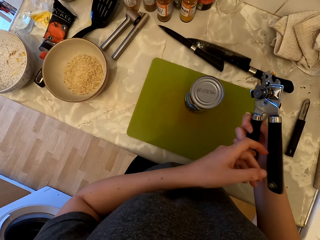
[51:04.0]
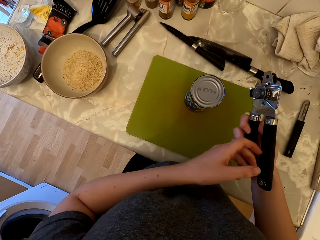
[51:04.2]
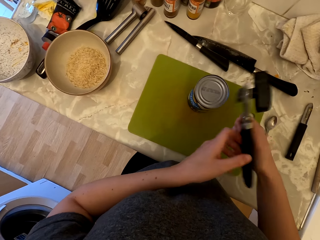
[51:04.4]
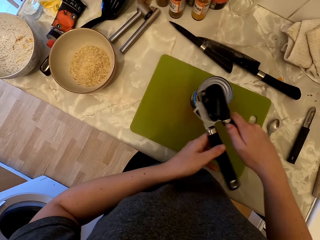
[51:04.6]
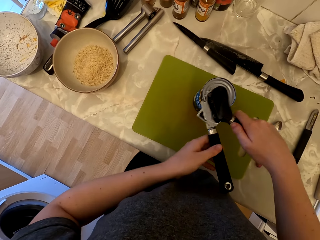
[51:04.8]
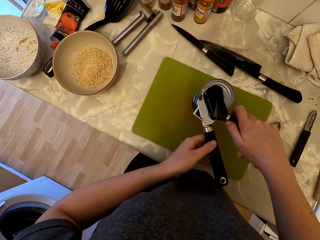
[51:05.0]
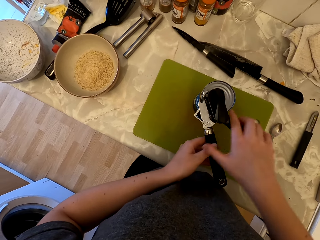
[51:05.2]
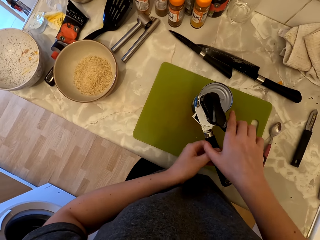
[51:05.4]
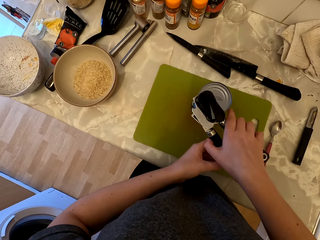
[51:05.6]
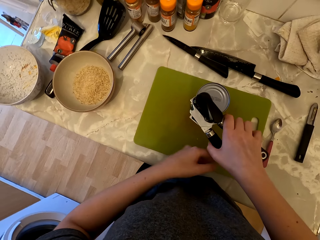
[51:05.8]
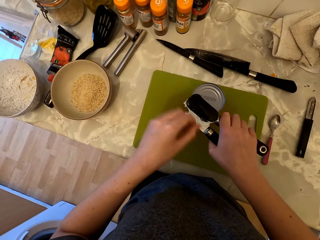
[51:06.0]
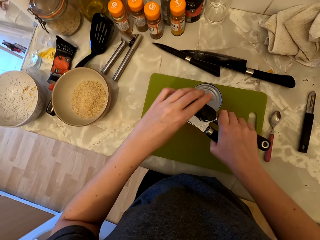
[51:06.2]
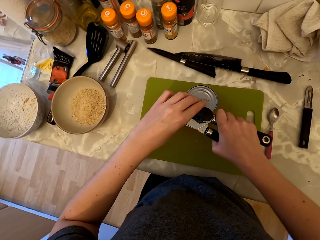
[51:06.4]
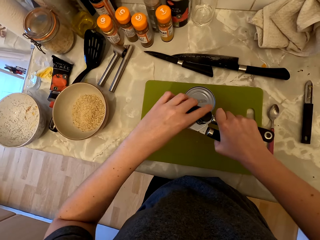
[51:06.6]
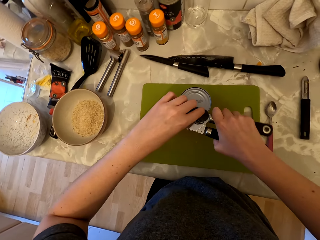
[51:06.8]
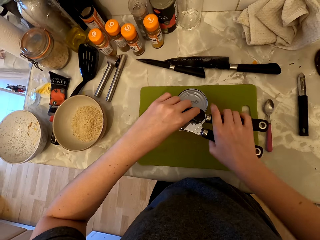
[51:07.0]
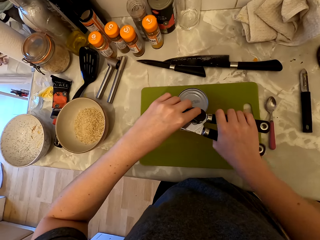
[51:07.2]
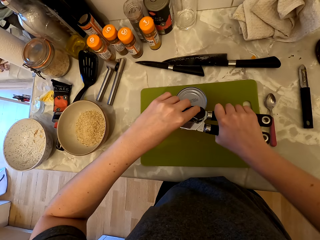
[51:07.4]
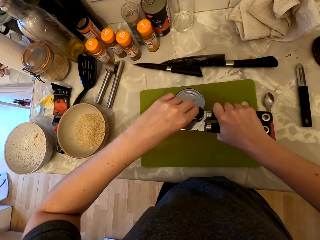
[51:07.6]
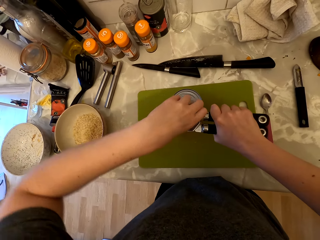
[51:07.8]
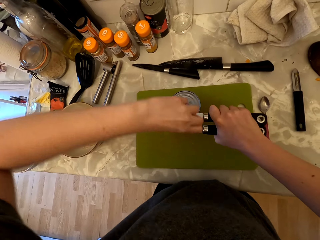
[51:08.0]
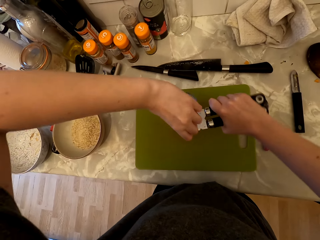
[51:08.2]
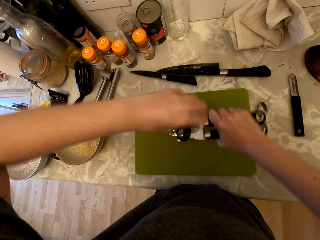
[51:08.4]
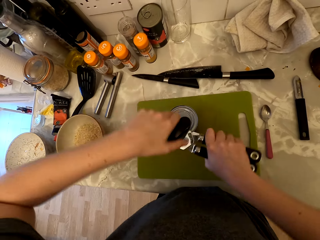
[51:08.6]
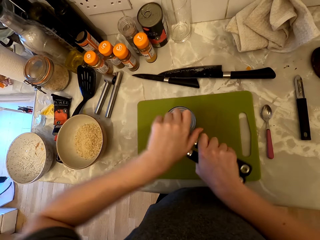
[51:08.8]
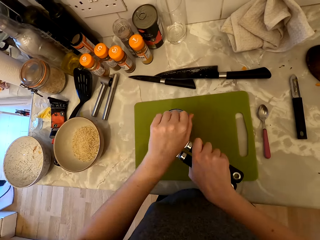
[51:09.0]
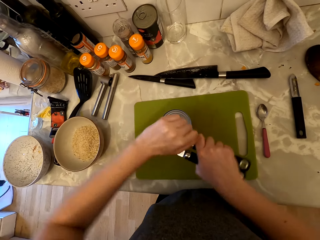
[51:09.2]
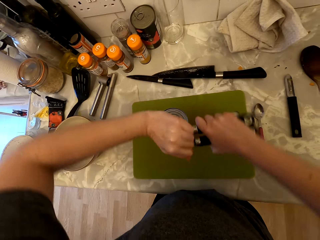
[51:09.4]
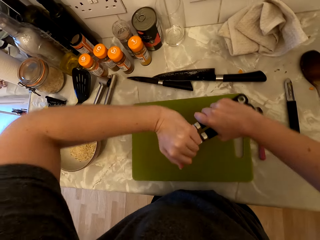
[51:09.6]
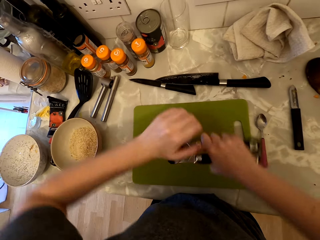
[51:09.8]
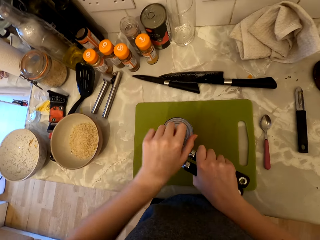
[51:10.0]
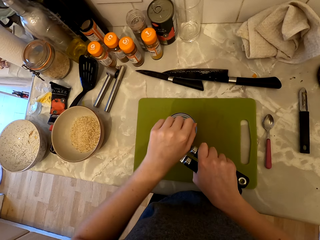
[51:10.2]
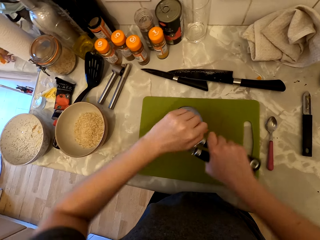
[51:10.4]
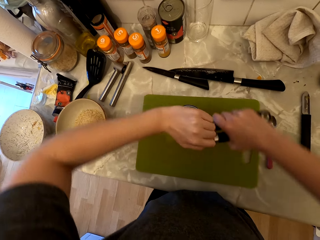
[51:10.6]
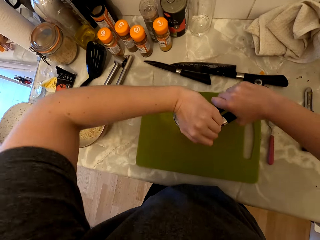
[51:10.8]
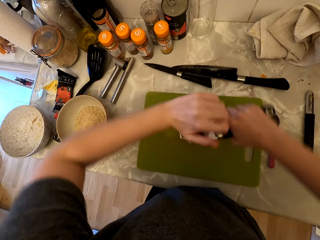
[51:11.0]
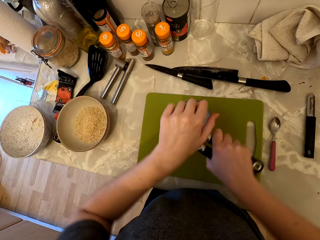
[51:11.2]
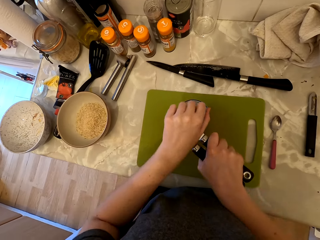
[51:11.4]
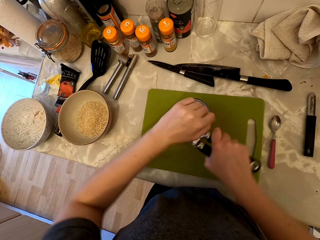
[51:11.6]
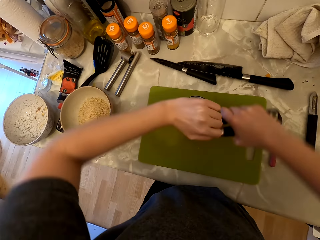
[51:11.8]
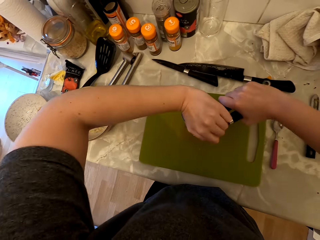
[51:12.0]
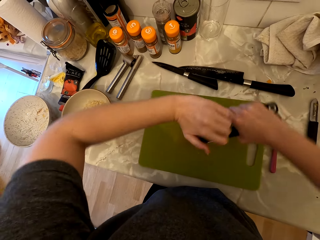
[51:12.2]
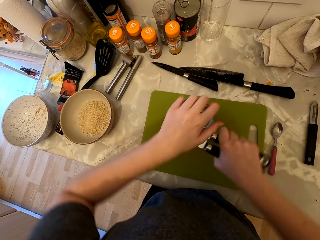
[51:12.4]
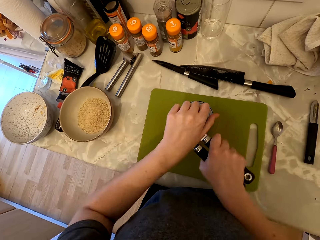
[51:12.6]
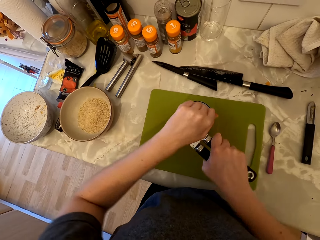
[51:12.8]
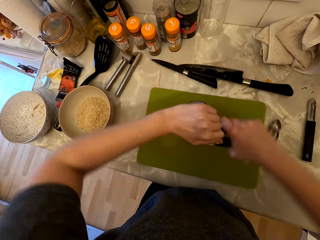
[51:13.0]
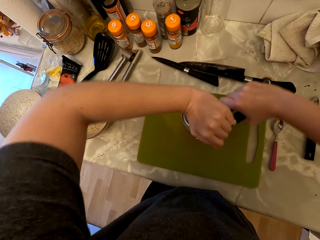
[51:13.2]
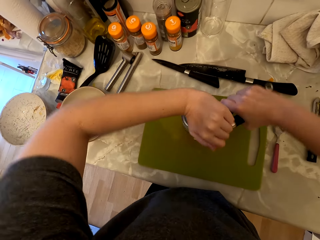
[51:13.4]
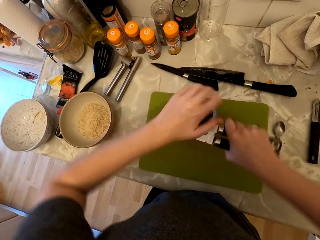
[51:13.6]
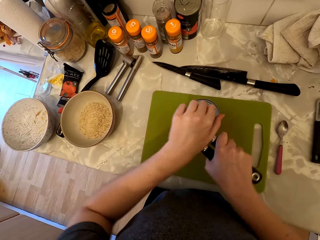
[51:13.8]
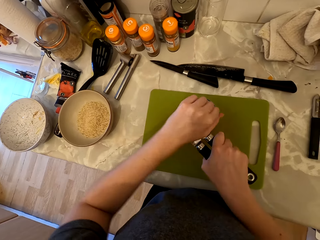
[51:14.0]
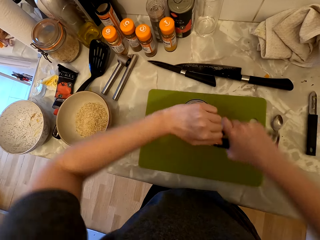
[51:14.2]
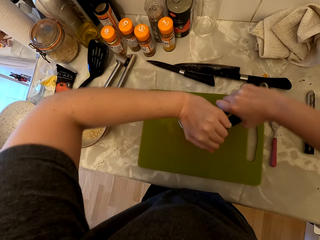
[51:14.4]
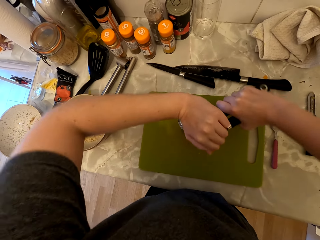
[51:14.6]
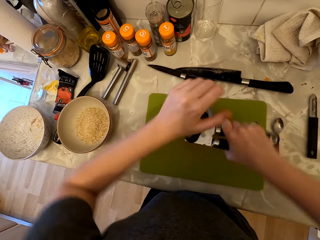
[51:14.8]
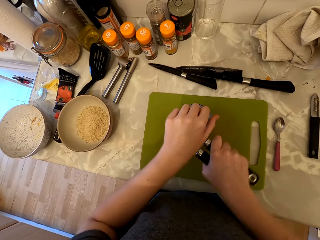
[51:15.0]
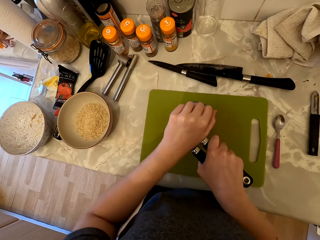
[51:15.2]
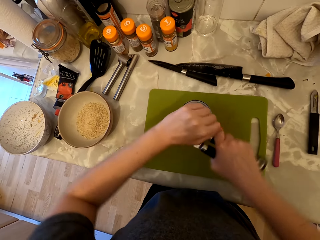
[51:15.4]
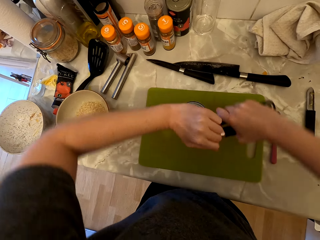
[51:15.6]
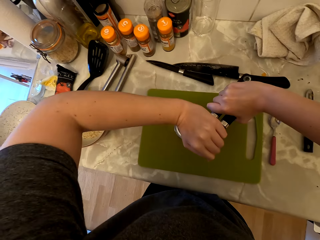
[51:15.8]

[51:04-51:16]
The camera wearer looks at the can opener. They open the coconut milk can with the opener.

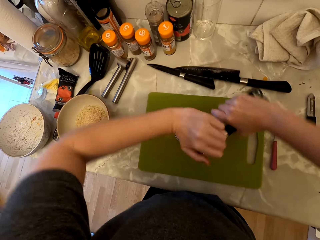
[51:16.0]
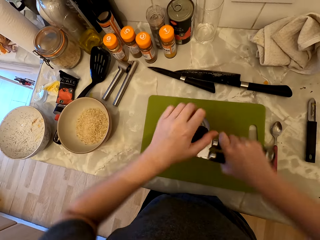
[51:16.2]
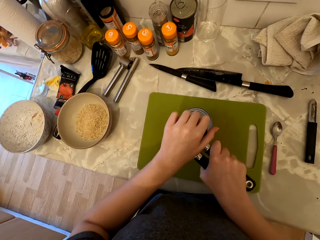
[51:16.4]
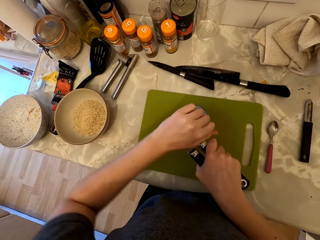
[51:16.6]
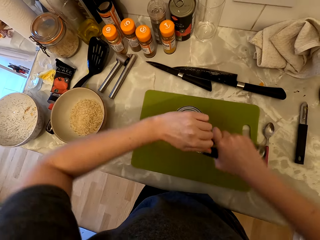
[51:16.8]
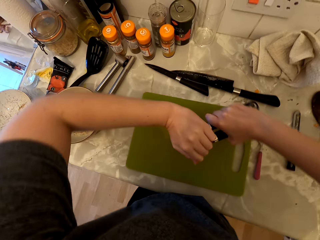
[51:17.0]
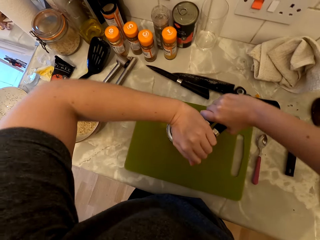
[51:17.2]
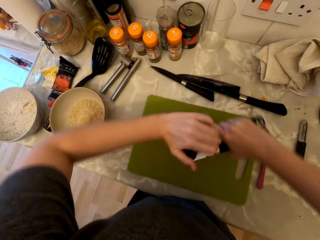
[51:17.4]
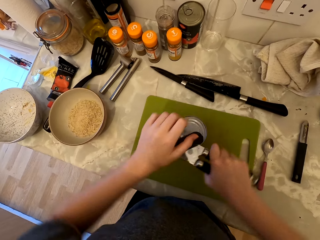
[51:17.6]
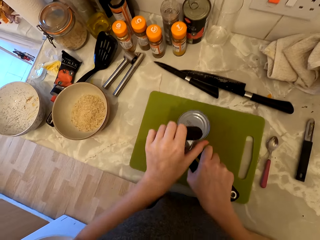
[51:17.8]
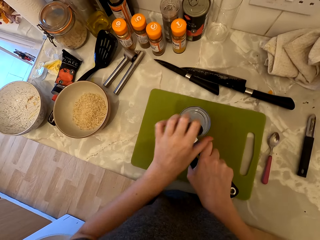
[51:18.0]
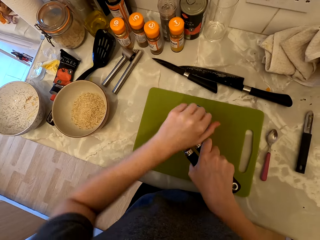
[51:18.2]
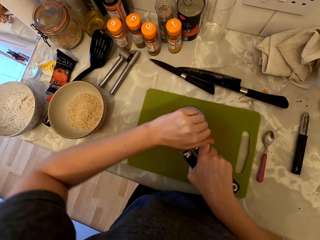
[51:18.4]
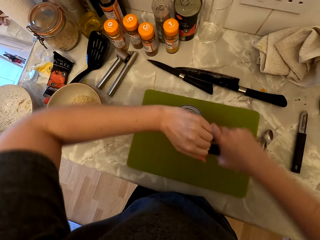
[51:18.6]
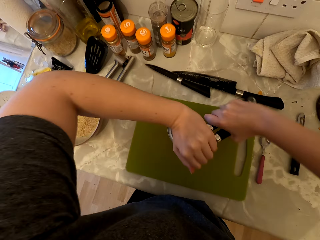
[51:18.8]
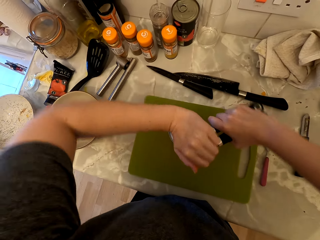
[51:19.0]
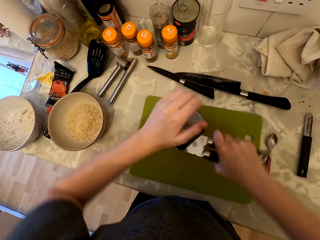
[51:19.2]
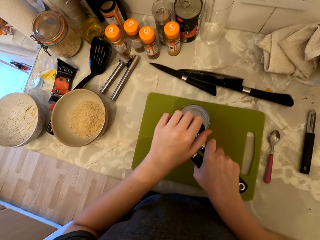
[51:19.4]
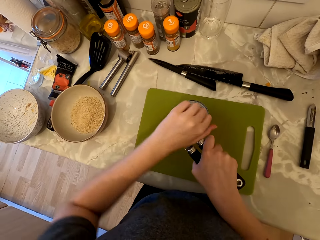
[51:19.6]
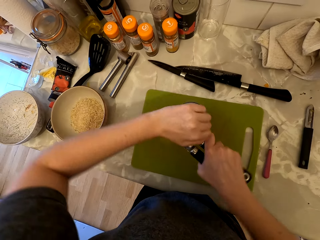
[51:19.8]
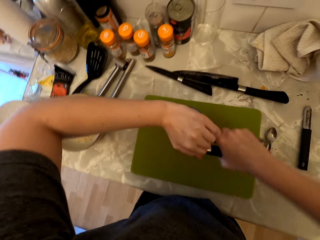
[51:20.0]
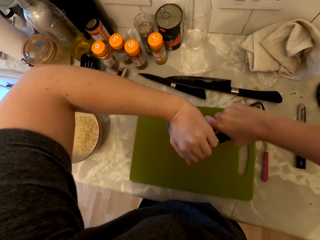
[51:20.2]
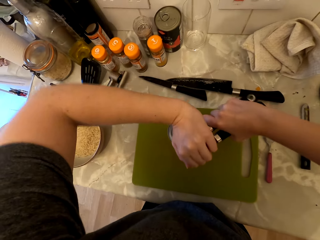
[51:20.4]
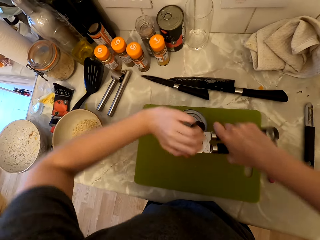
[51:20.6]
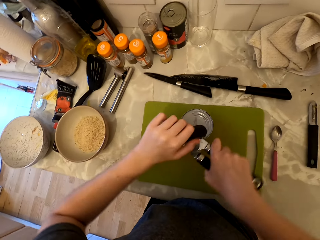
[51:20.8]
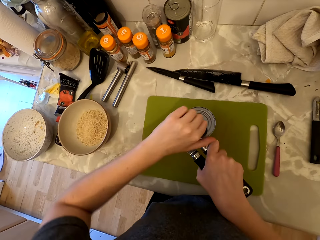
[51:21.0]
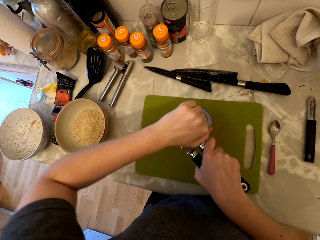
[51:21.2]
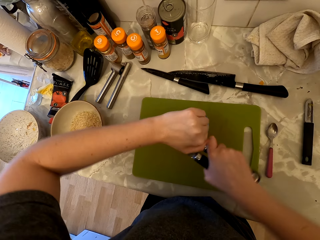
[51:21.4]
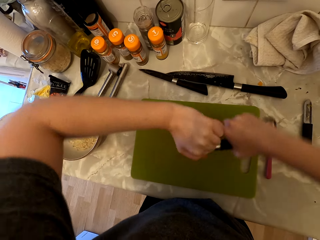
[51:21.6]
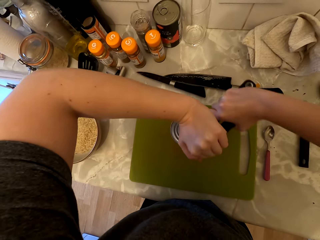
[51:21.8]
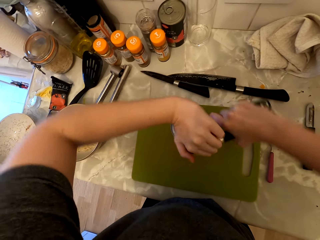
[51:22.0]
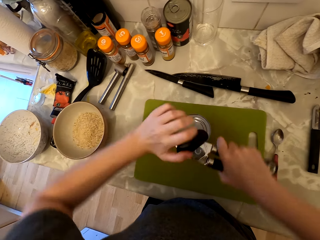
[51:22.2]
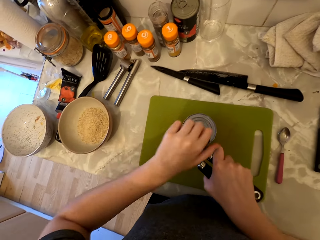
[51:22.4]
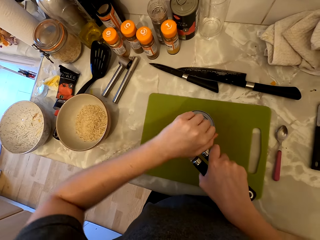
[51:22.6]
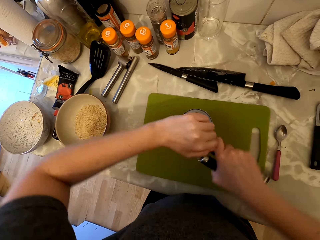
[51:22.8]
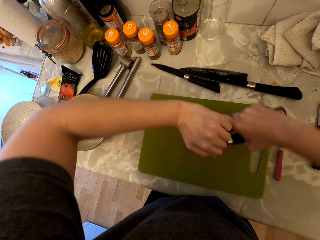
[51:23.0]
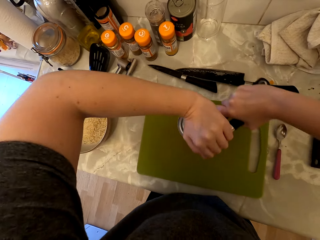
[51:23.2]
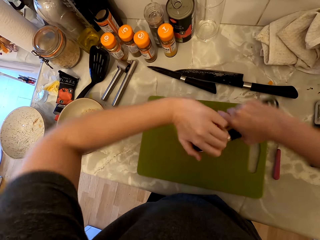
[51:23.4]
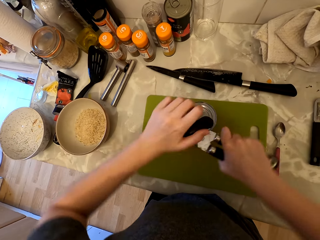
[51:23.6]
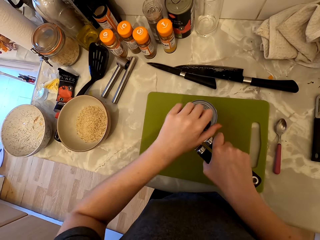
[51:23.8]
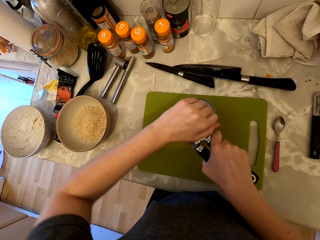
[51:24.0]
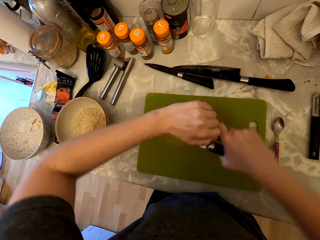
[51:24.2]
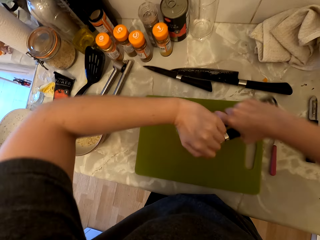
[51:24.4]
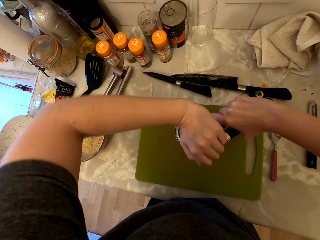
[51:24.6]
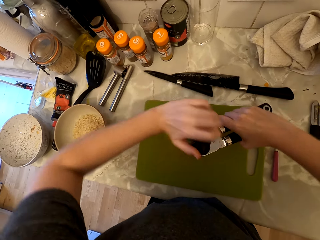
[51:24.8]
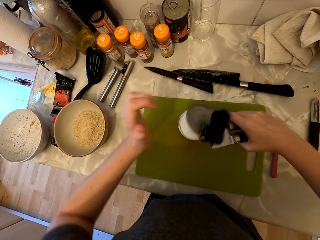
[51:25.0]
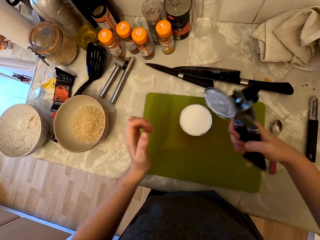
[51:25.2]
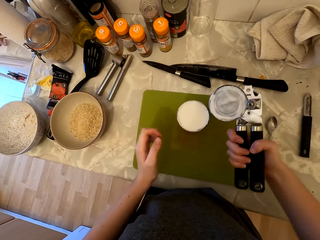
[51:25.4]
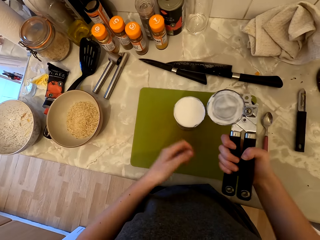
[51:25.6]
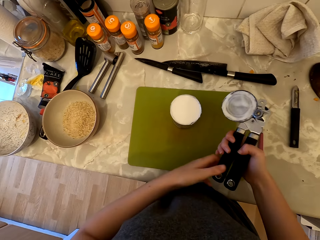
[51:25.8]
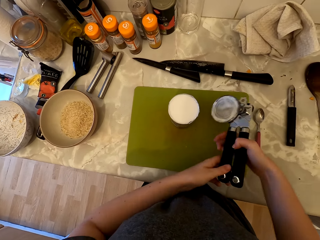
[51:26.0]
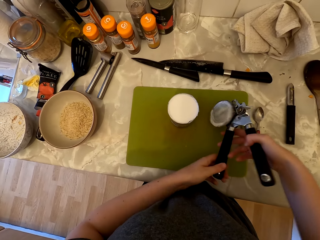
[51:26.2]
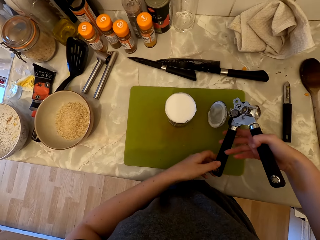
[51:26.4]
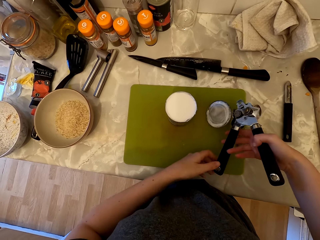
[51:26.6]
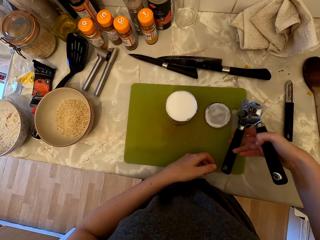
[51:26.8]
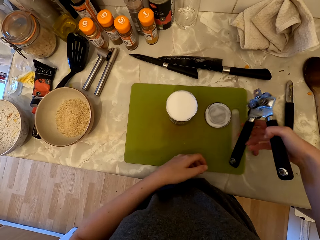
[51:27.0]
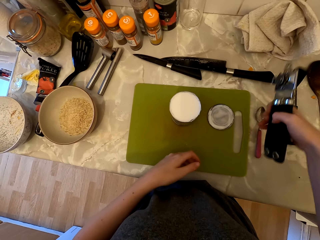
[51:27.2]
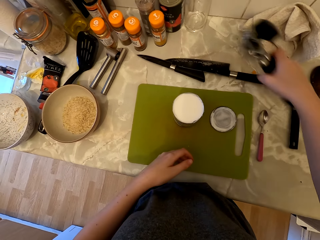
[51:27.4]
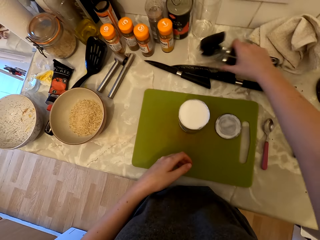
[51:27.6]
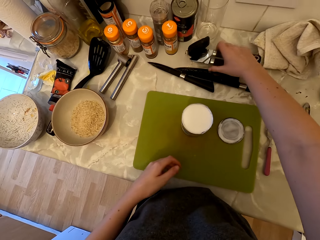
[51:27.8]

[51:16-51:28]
The camera wearer puts the can lid on the chopping board.
